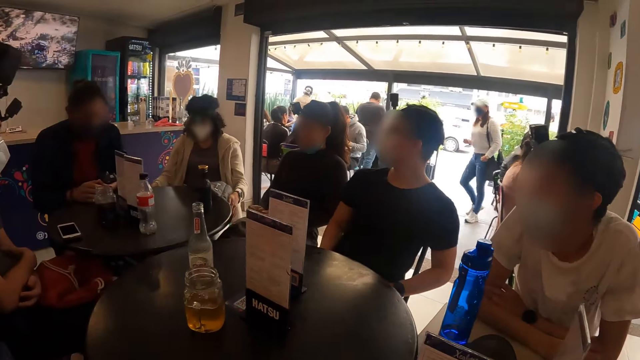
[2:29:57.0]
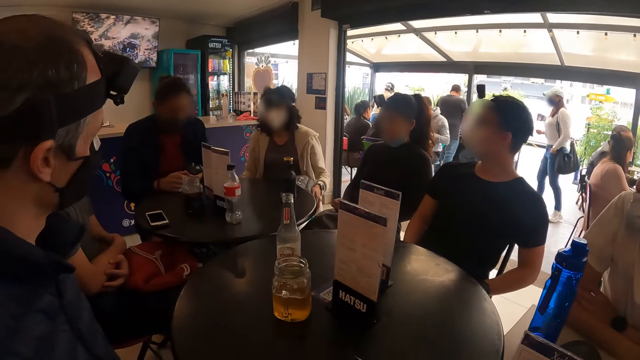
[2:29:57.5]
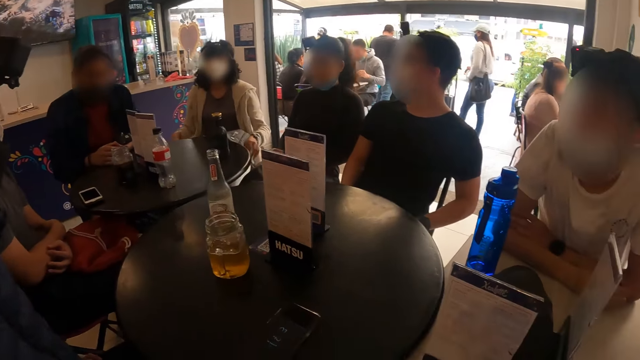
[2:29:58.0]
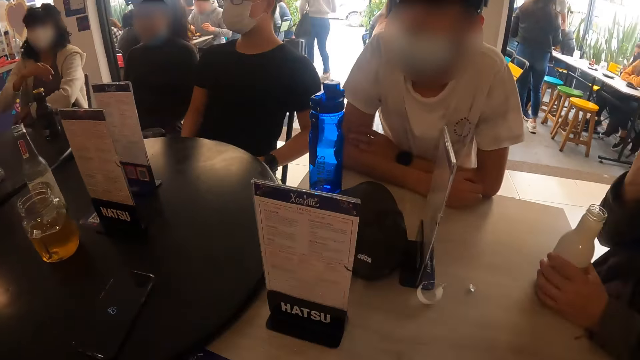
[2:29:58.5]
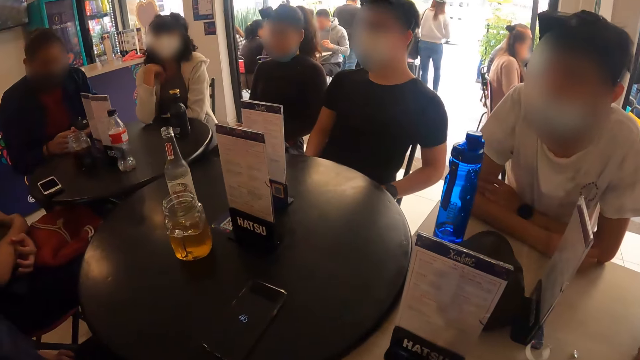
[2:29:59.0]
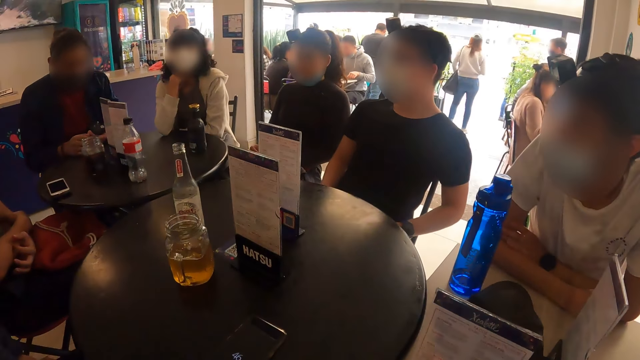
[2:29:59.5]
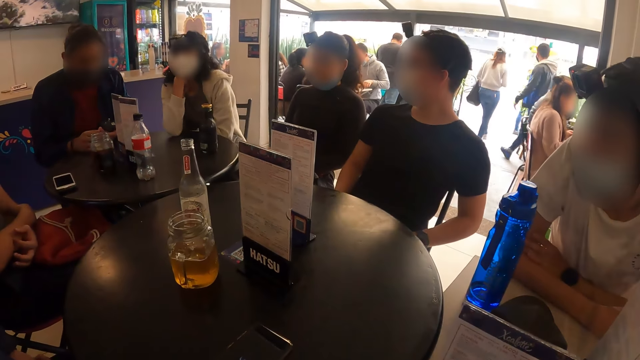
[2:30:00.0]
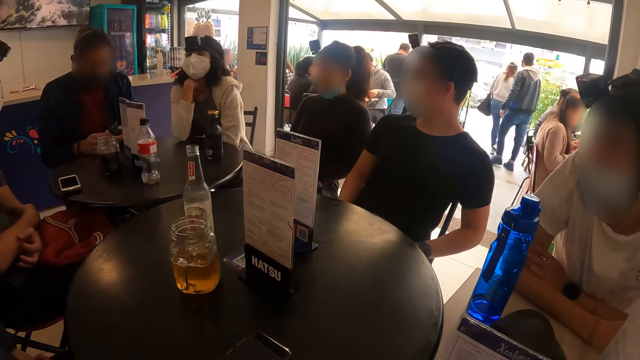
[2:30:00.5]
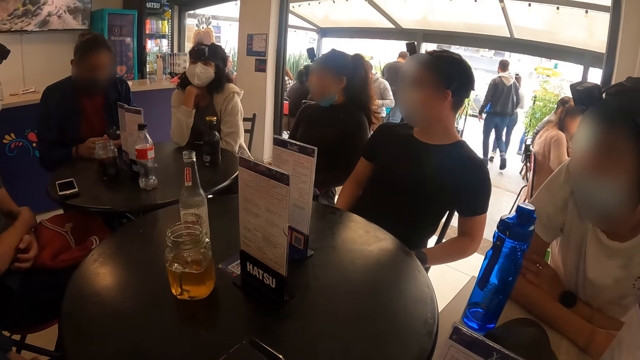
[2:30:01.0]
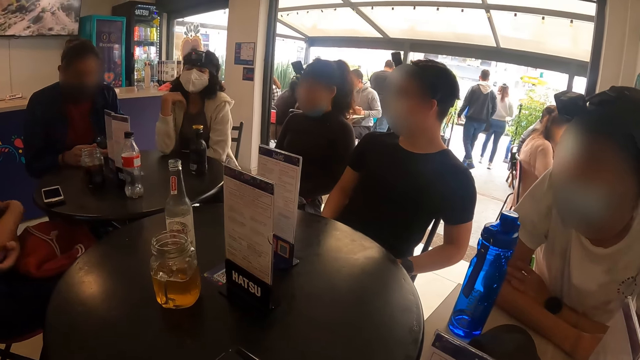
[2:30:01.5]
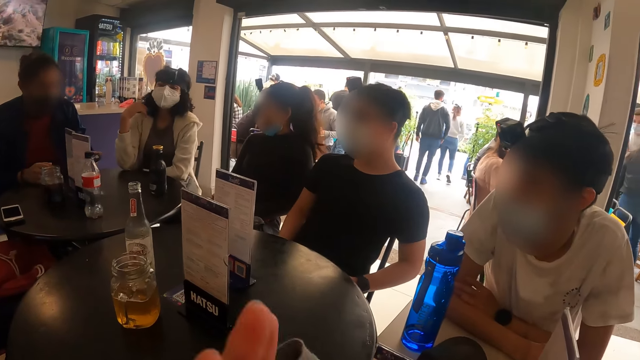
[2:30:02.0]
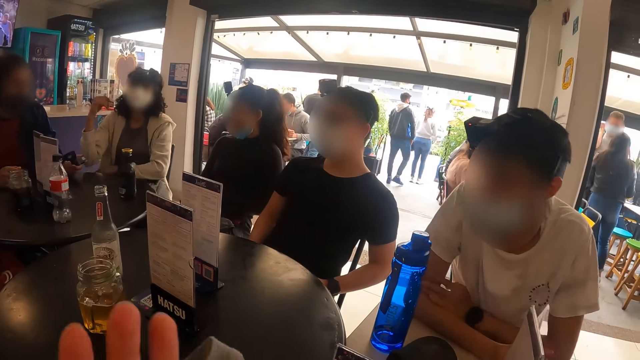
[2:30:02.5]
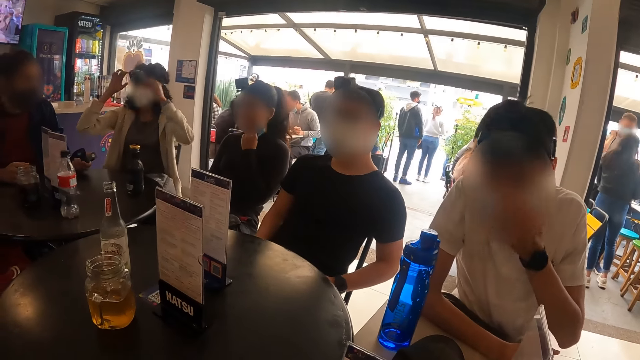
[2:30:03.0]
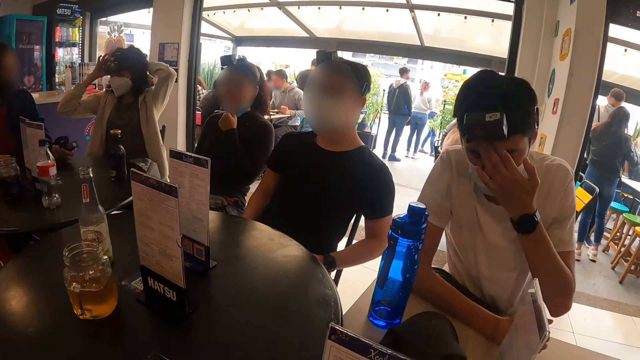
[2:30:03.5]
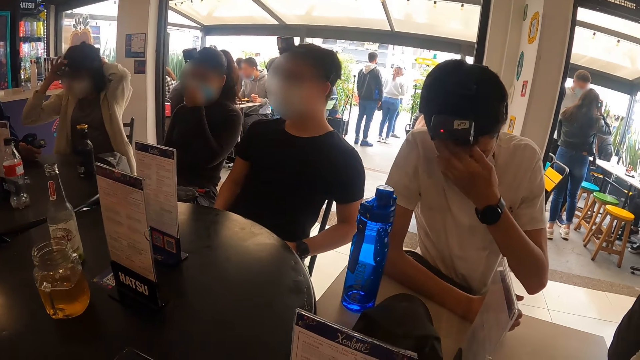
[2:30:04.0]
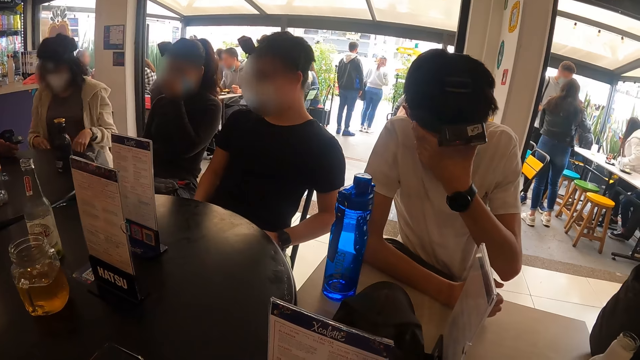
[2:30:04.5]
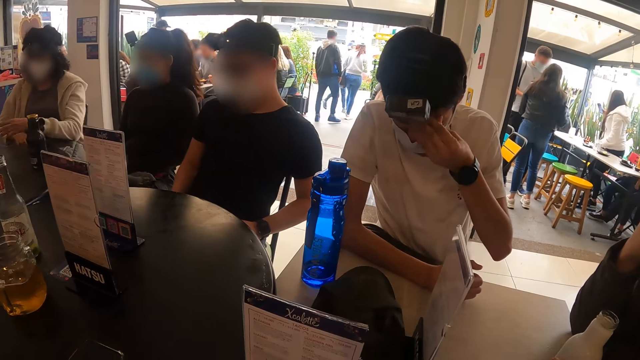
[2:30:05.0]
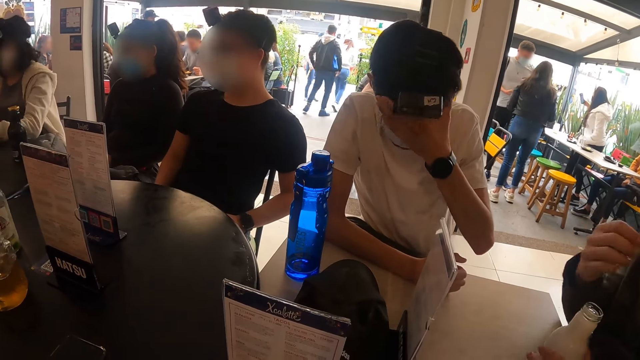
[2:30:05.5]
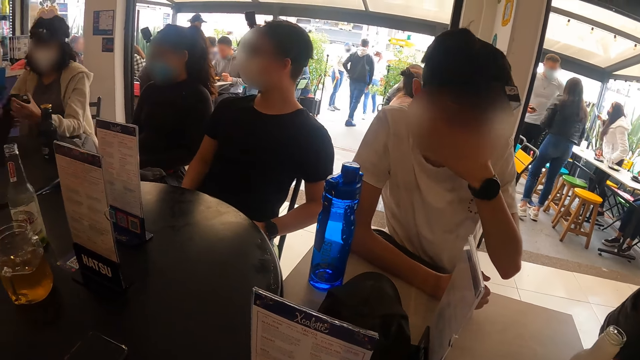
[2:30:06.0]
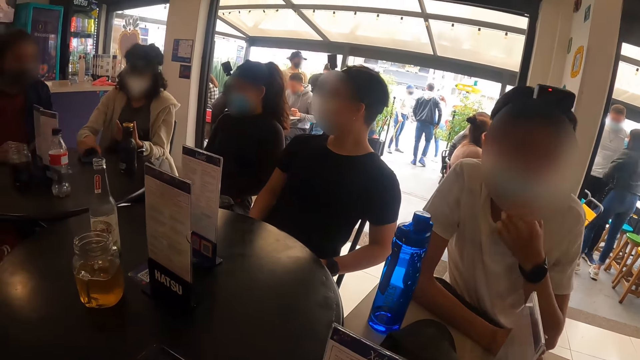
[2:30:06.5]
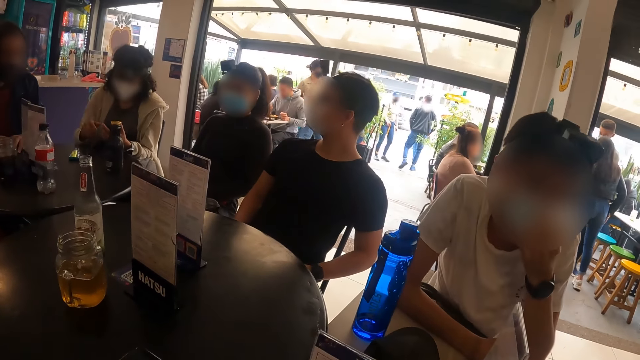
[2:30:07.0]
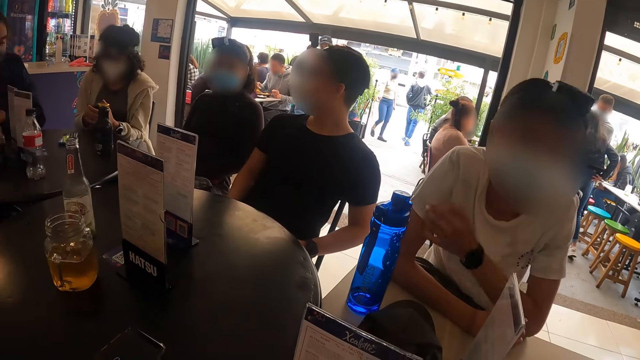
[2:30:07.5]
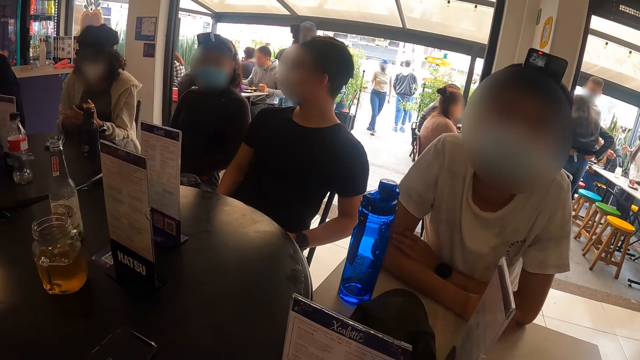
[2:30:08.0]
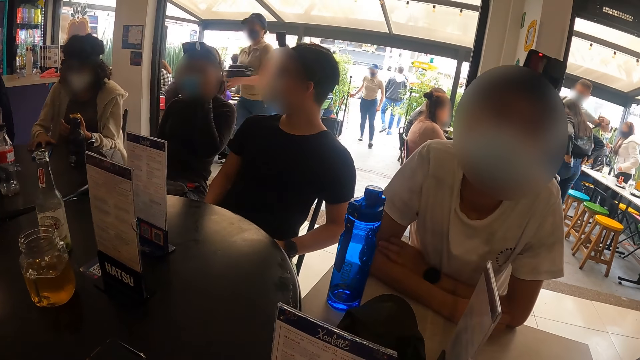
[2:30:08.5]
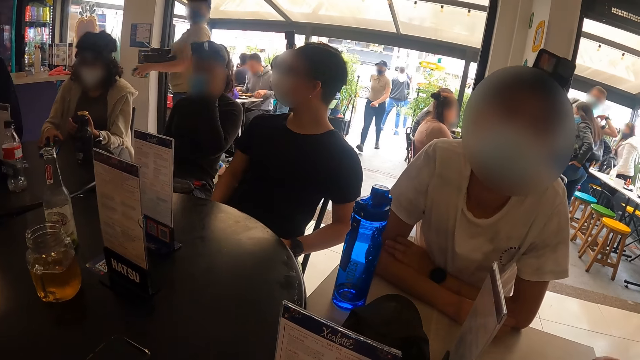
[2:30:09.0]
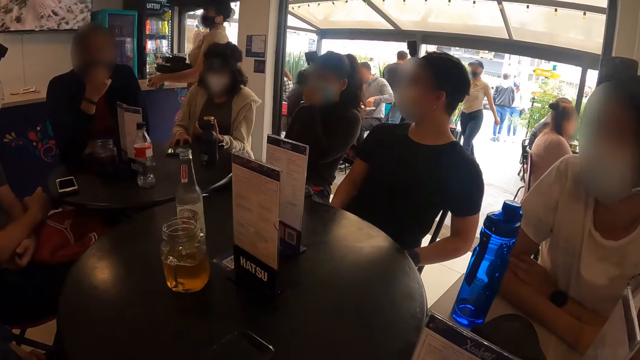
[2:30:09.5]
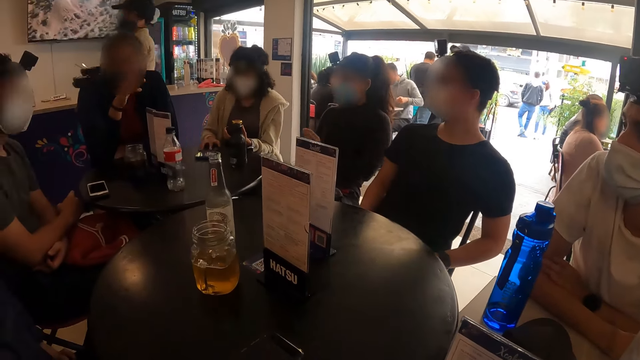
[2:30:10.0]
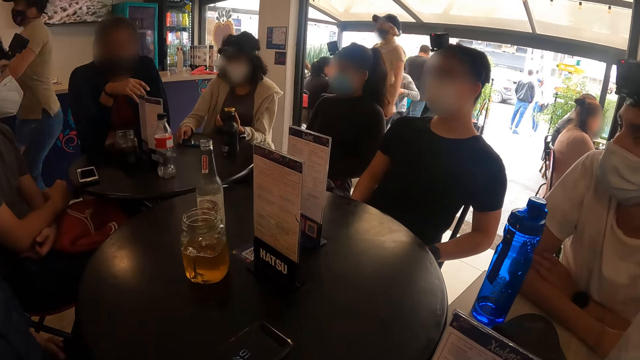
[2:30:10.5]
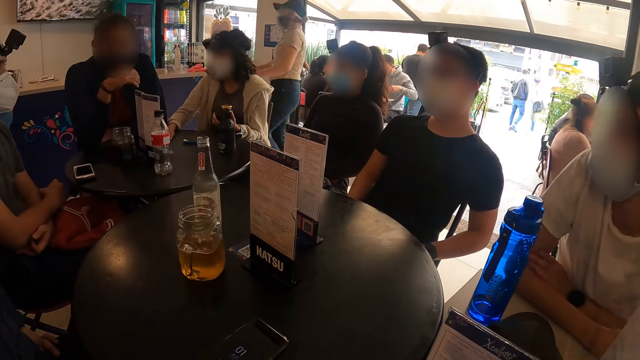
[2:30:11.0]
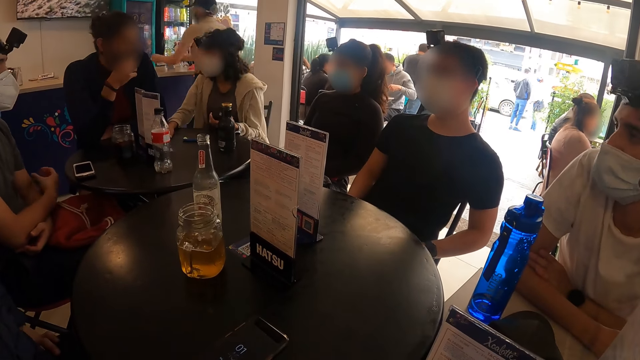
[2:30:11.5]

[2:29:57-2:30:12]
A woman interacts with the camera wearer and a group of people. The woman places her right hand on a table. A man scratches his right hand with his left hand. The camera wearer makes a hand gesture. Another man rubs his eyes with his left hand. The woman picks up a phone on the table with her left hand. She drops the phone on the table with her right hand. She holds the phone with her hands and touches the phone on the table.

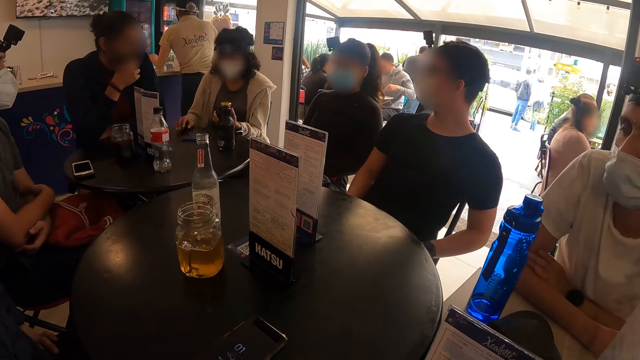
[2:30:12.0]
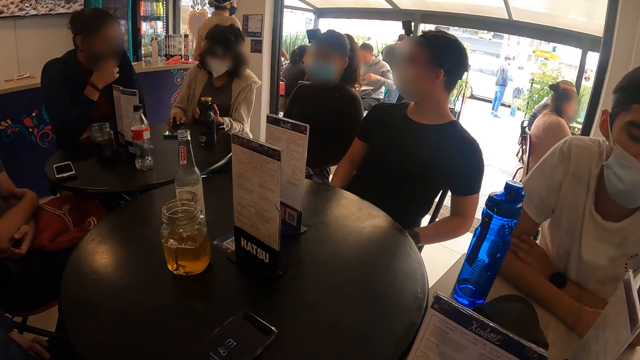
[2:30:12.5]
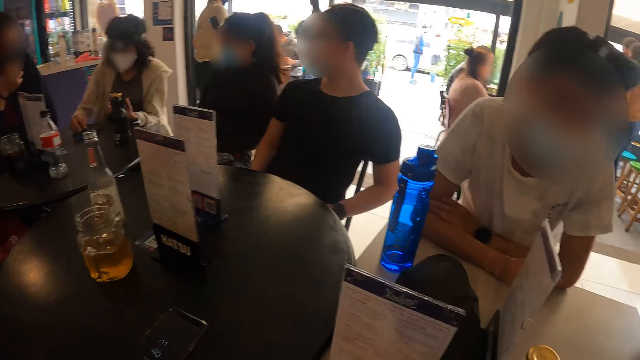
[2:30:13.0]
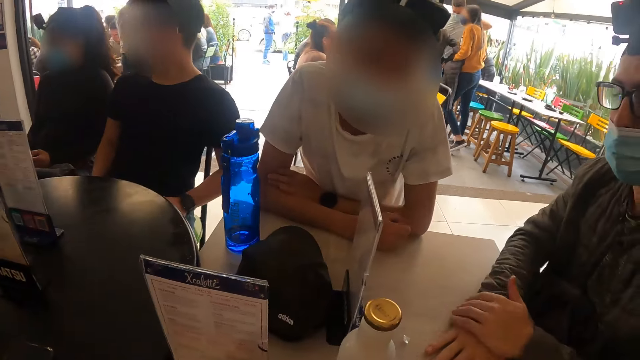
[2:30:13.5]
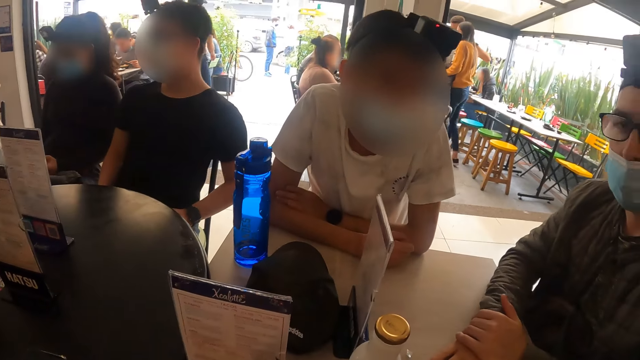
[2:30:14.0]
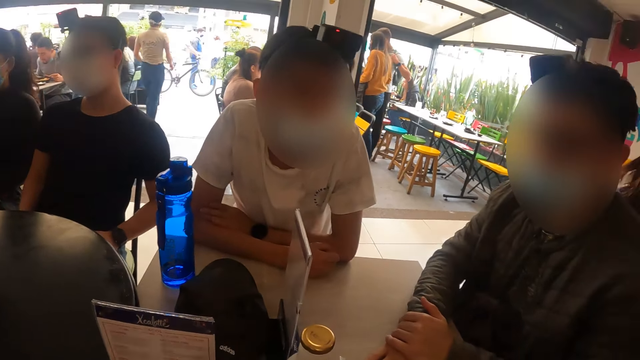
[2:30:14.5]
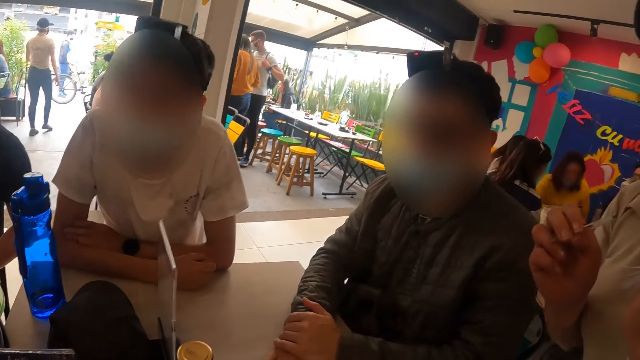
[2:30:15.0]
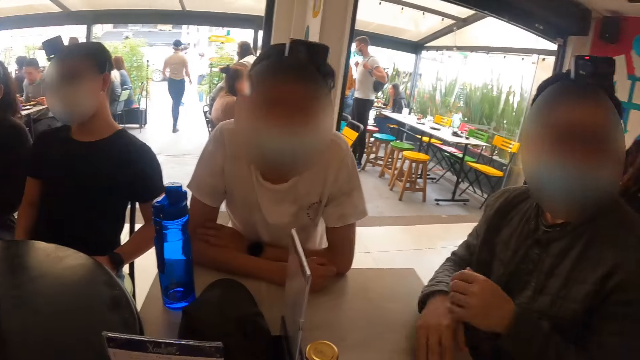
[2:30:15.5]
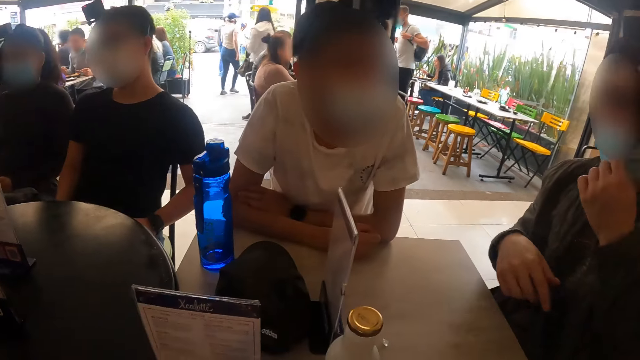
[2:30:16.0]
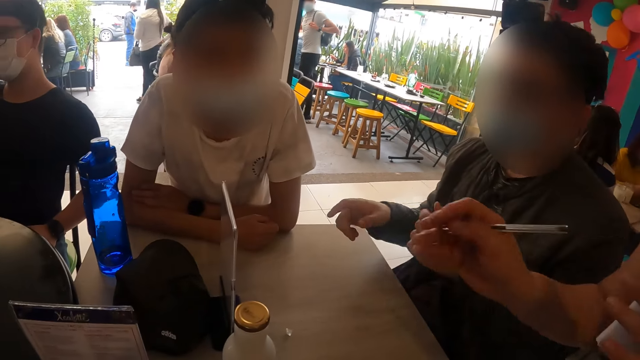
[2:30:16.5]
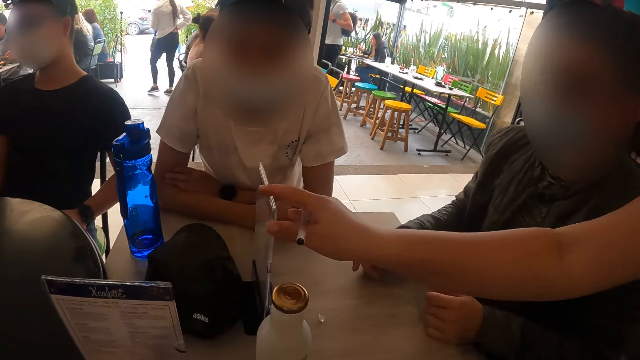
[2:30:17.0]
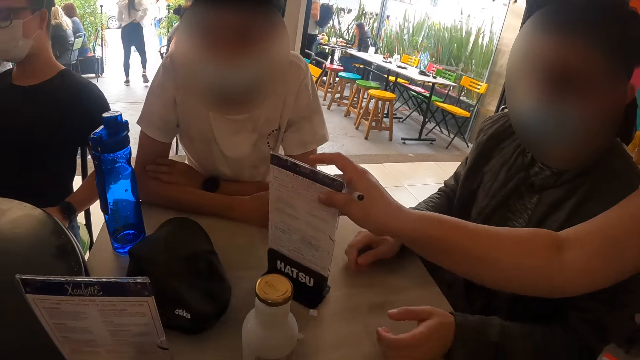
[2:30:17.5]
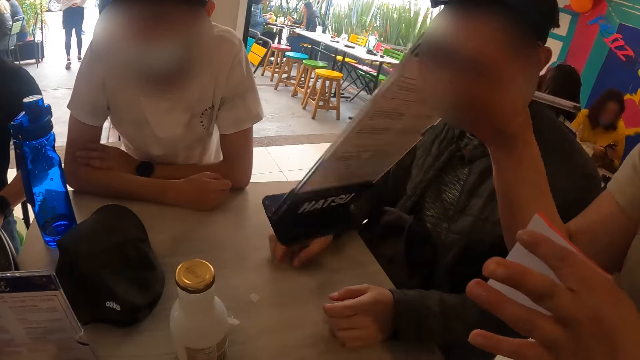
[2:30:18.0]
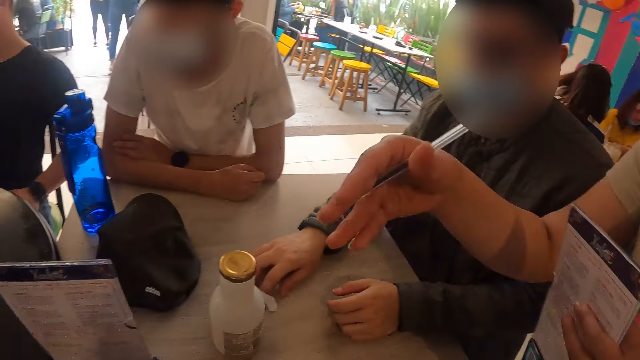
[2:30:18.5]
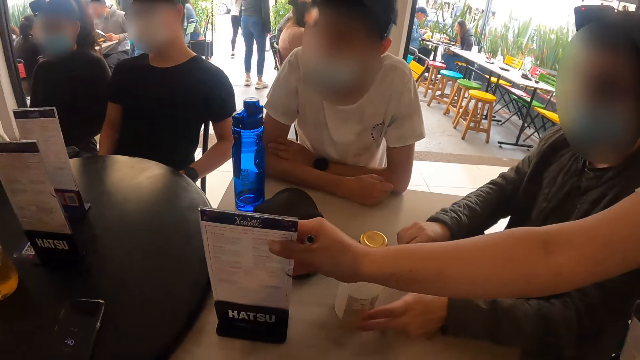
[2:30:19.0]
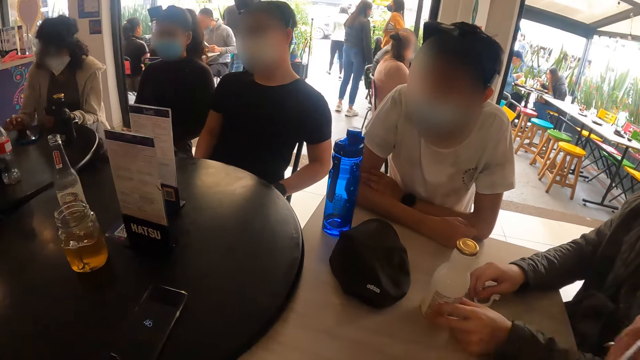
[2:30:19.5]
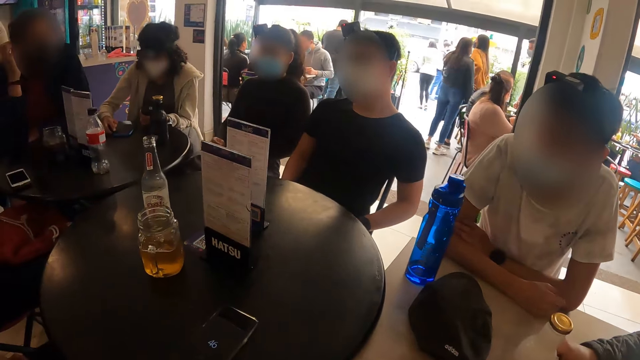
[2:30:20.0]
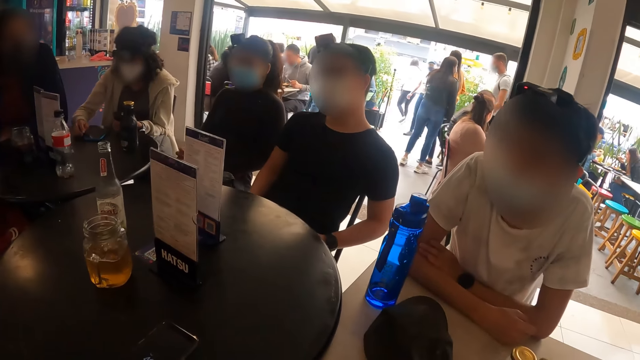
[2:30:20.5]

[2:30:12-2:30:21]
The waitress picks up the menu from the table with her right hand. She turns the menus. She passes the menu from her right hand to her left hand. She picks up the menu from the table with her right hand.
